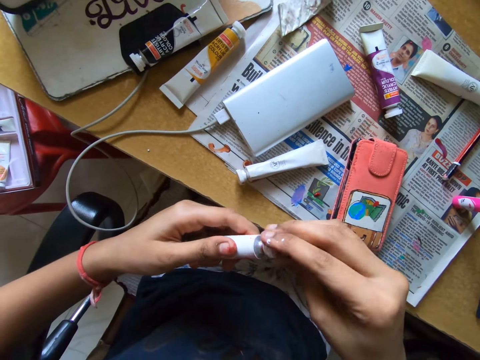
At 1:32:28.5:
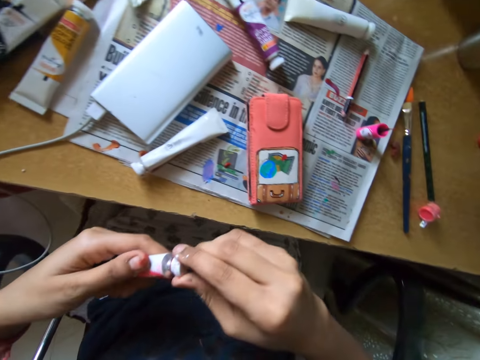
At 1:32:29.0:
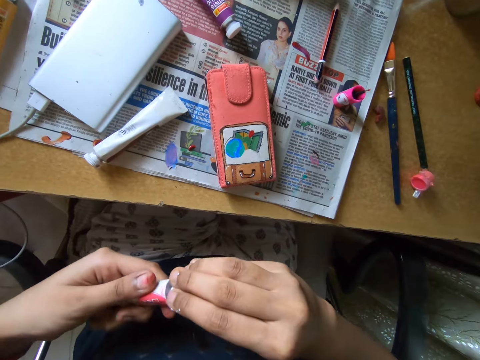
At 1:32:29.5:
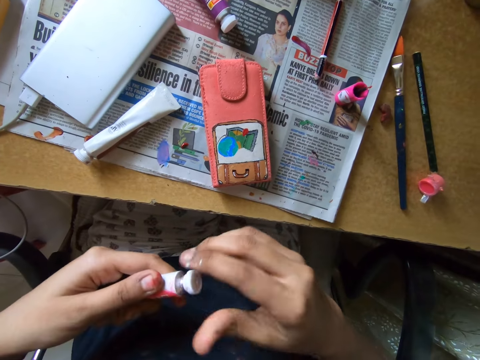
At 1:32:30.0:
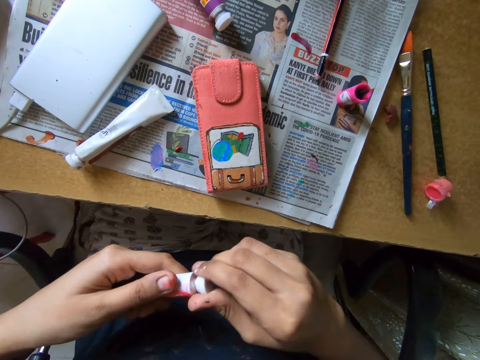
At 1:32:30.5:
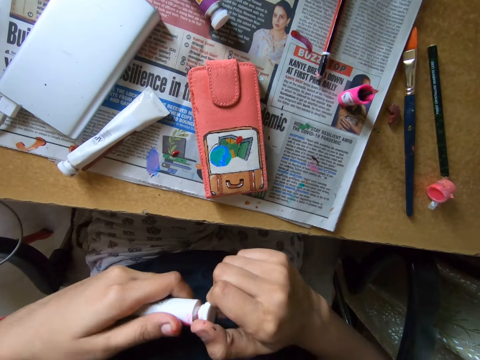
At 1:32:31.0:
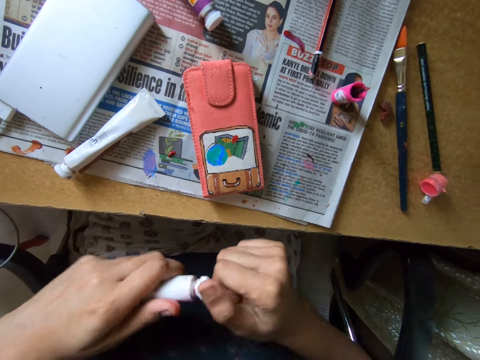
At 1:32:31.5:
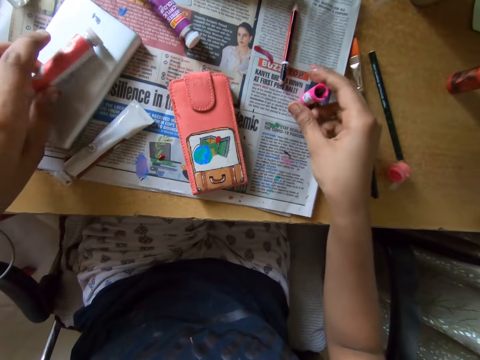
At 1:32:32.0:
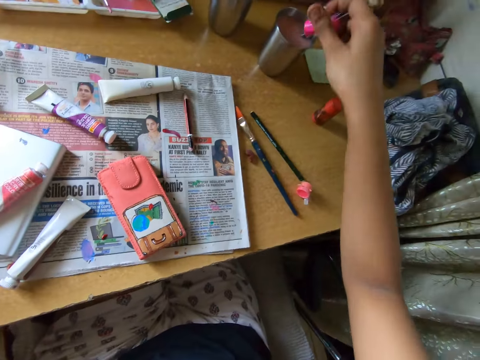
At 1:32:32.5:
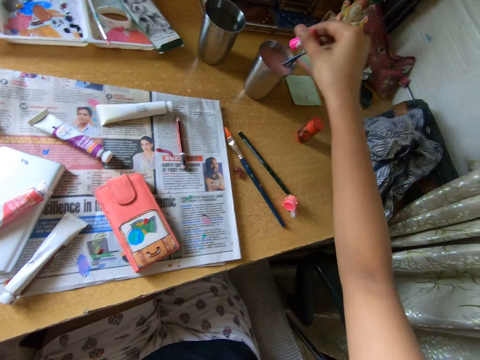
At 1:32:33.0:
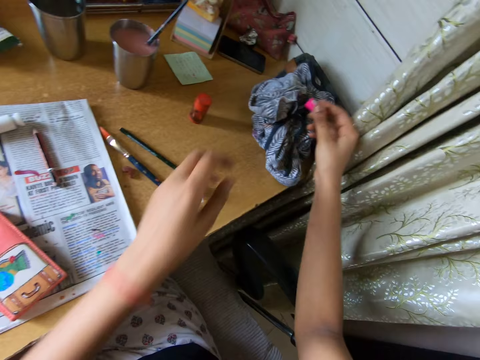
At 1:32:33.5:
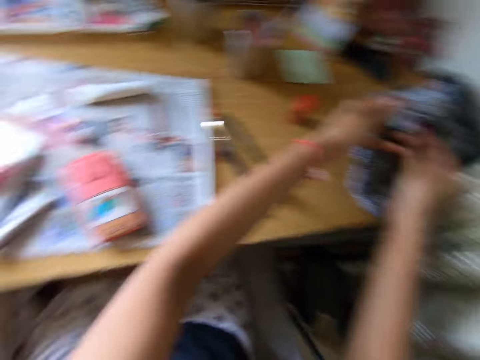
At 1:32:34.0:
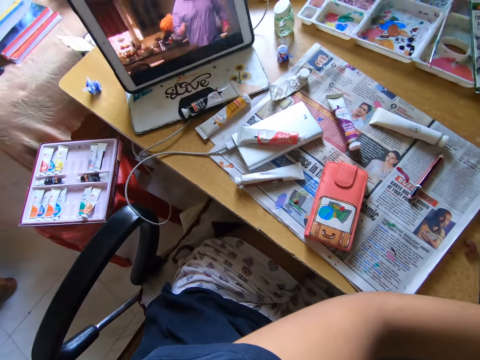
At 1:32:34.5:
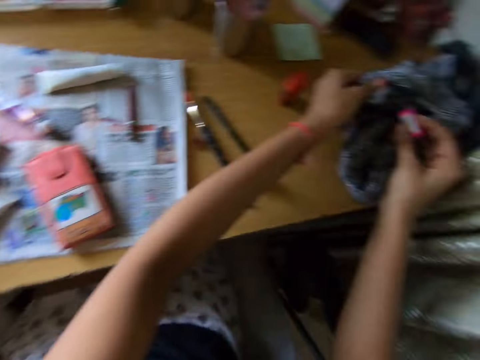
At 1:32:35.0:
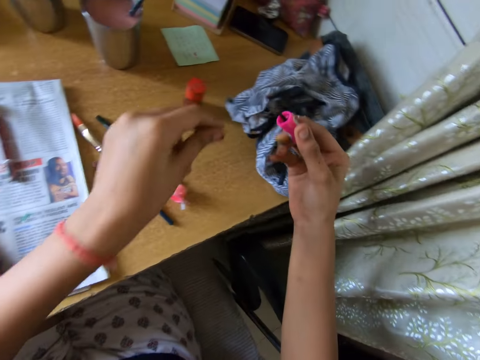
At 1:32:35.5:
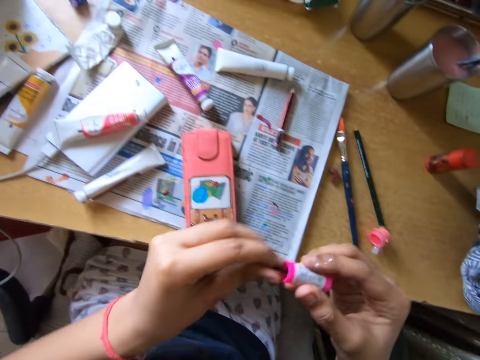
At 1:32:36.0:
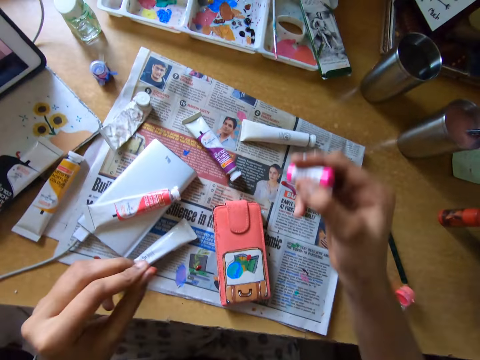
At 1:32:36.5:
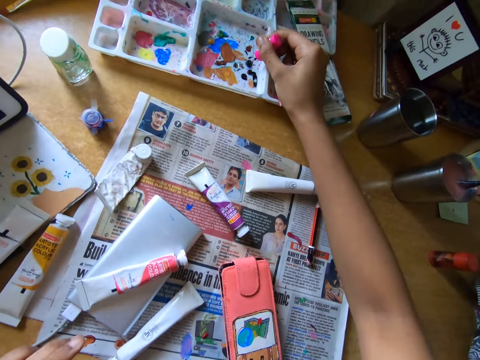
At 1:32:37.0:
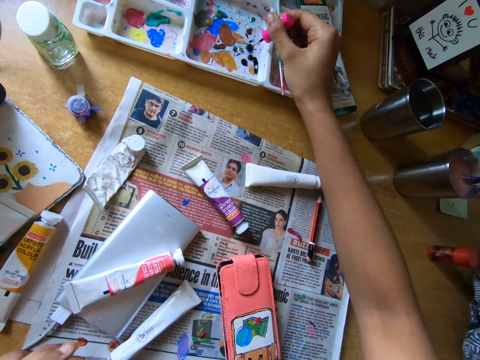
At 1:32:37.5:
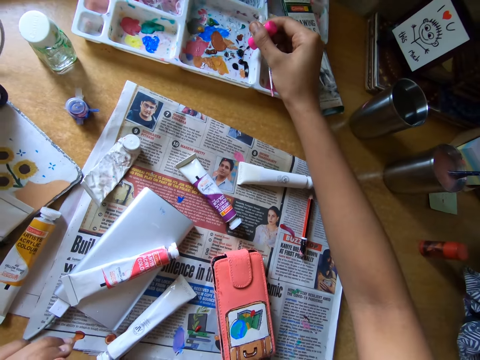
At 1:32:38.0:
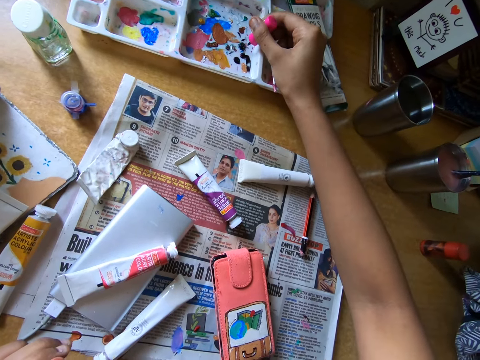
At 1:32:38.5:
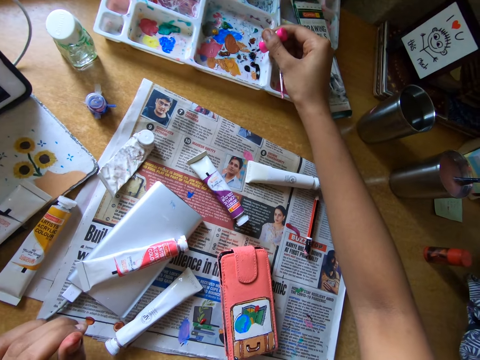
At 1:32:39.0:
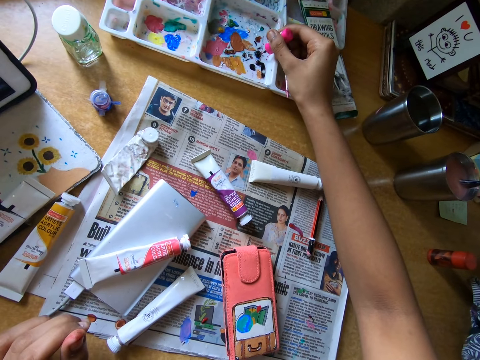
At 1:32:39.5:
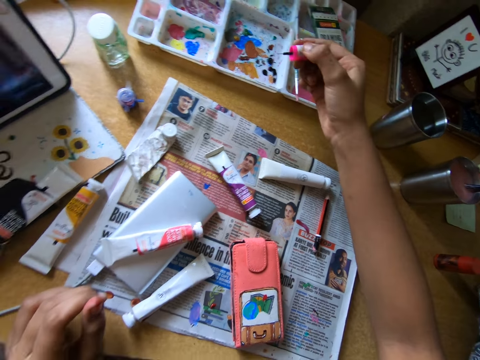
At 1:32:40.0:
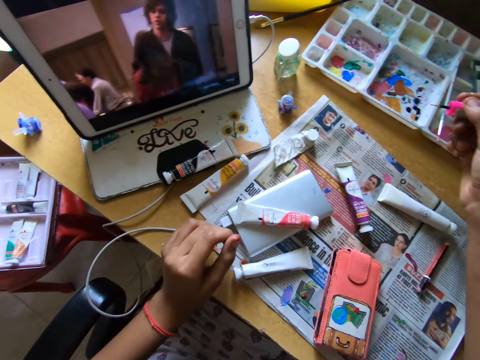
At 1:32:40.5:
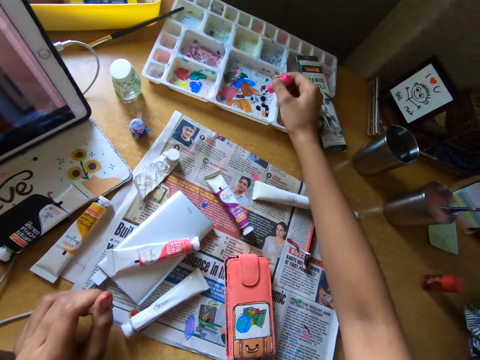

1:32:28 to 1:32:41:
The camera wearer covers the paint tube with the cap in her right hand. She picks up the paint brush or polish brush on the table with her right hand. She drops the paint tube on the power bank on the table with her left hand. She dabs the paint brush into a cup of water on the table with her right hand. She rubs the paint brush on the cloth on the table with both hands. She rubs the tip of the paint brush with her left hand. She holds the tips of the polish brush. She dabs the paint brush on a paint set on the table with her right hand.

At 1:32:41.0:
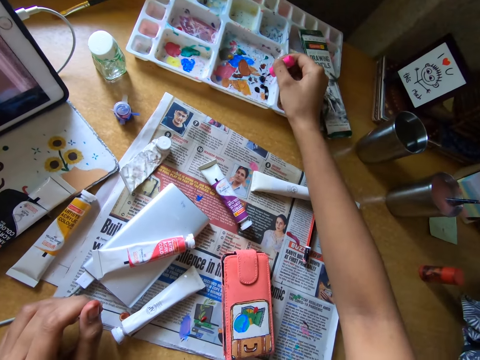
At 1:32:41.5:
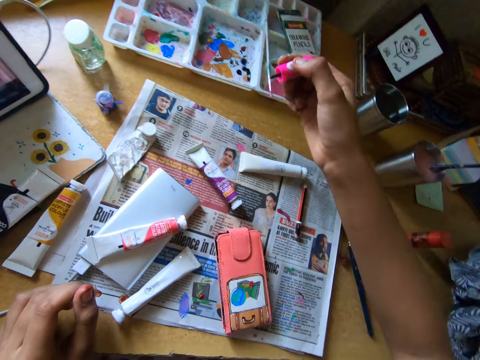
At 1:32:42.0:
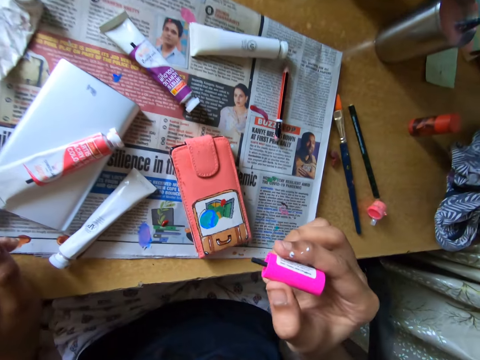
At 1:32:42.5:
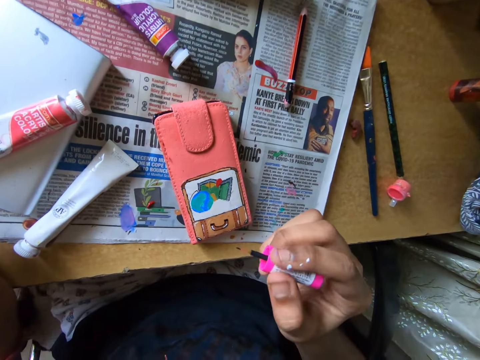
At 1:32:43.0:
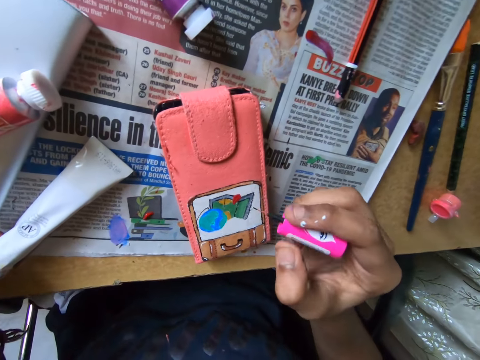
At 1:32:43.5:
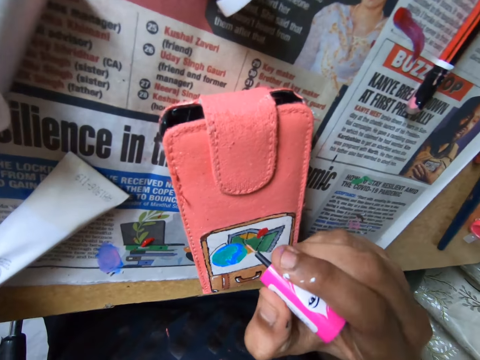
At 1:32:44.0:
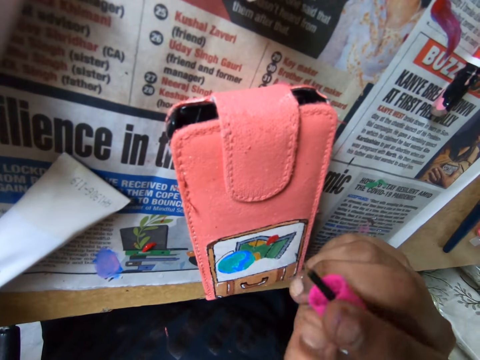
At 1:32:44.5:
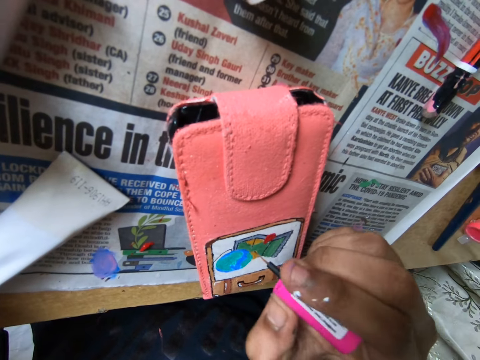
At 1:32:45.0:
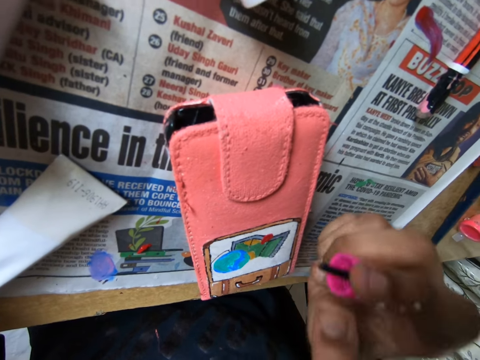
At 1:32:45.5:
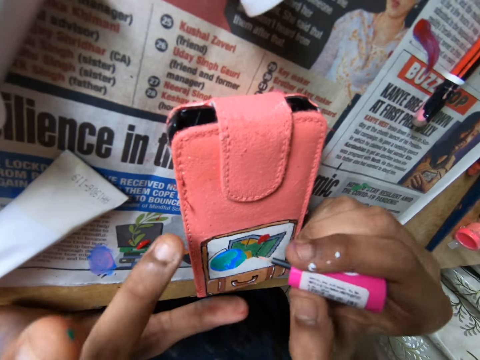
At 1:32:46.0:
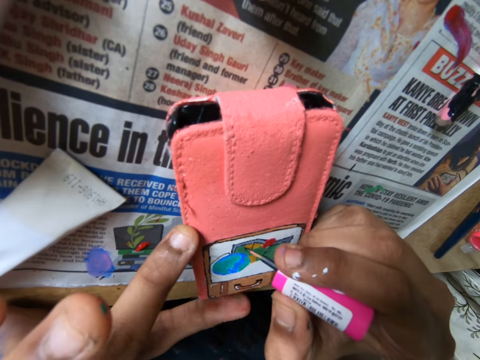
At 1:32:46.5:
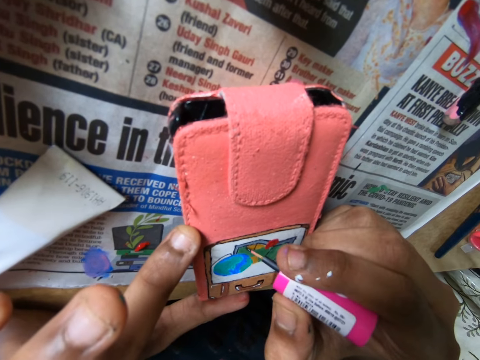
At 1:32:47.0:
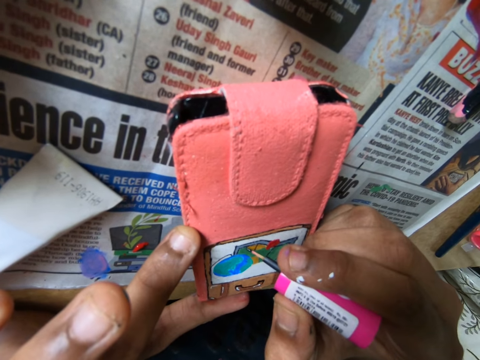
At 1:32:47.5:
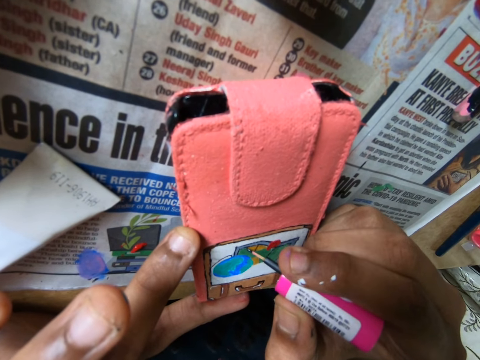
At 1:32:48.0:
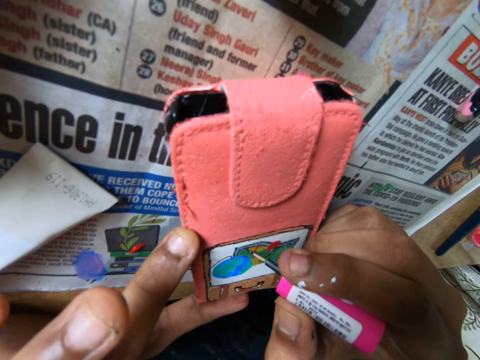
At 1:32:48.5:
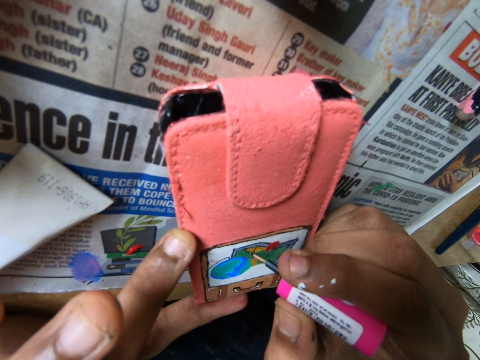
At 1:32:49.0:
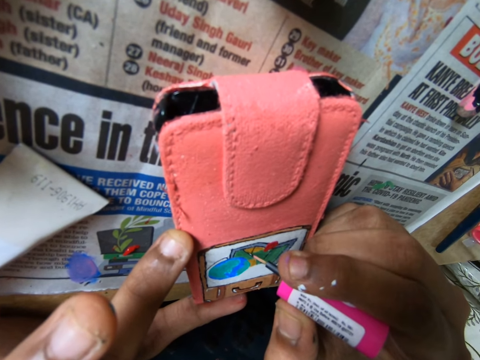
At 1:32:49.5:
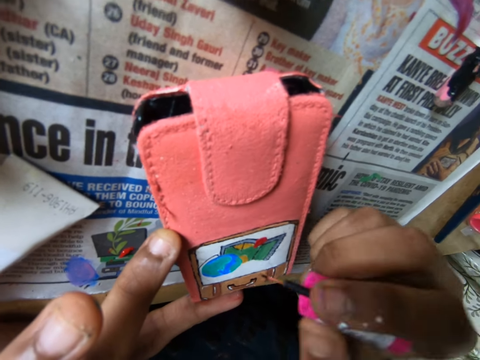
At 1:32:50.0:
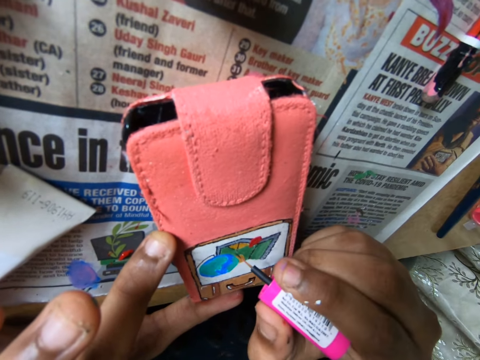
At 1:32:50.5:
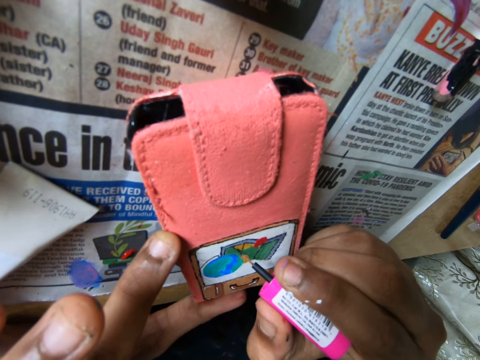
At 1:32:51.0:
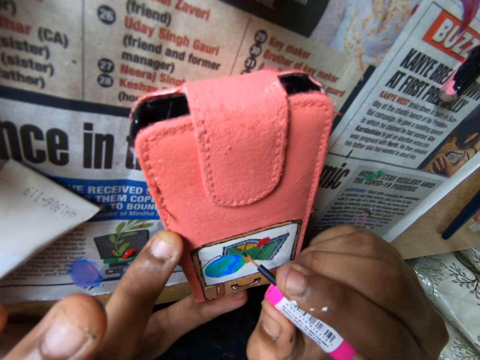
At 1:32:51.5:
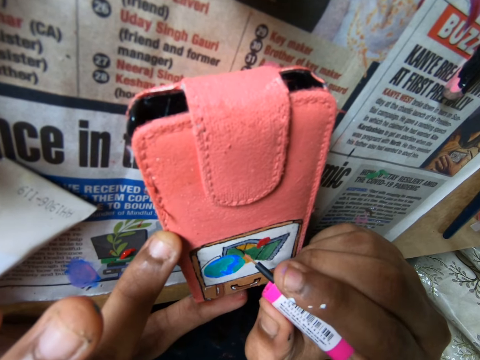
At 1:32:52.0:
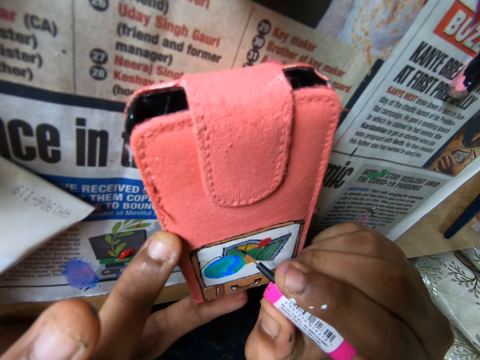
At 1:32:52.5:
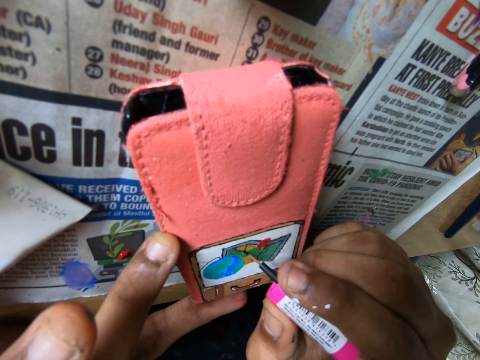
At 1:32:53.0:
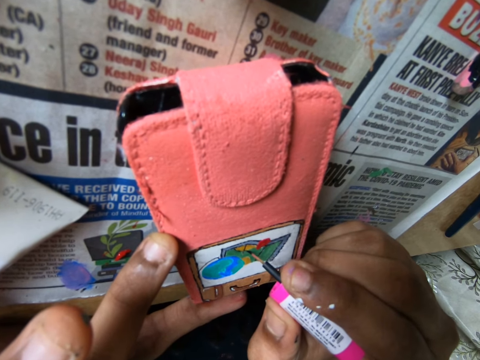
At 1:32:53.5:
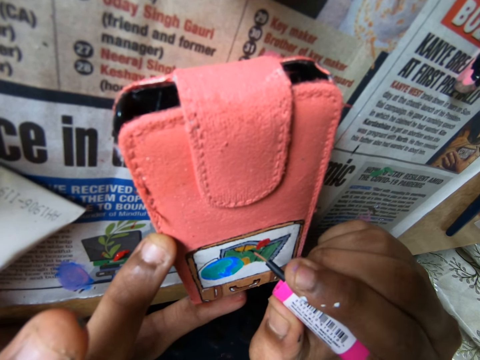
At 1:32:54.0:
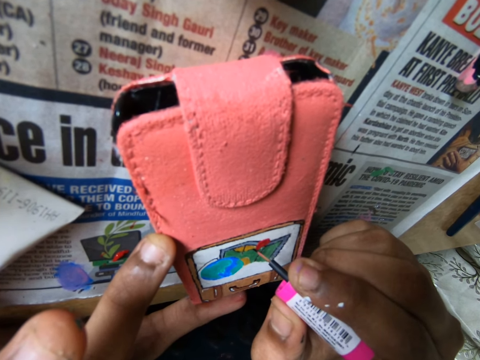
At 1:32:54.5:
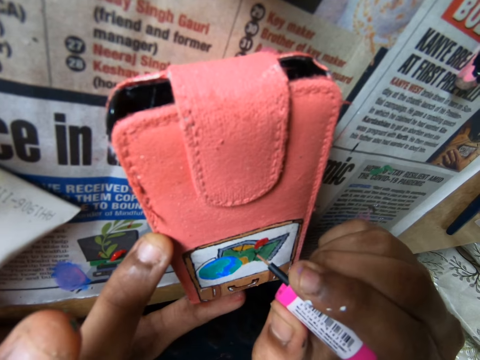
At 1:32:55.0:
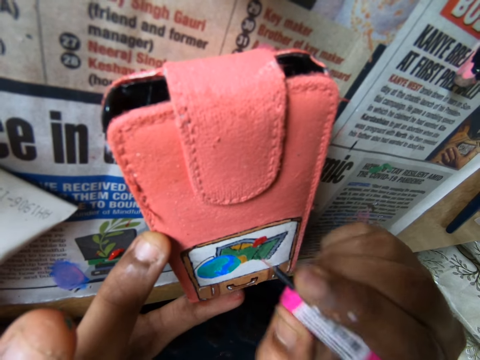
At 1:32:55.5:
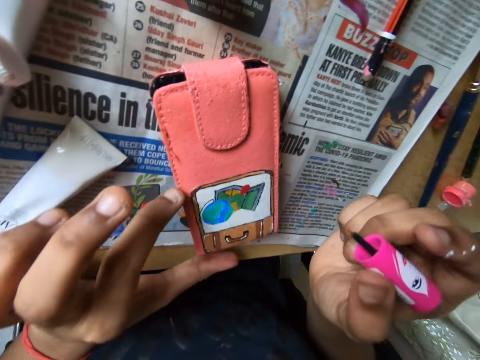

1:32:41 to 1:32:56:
The camera wearer paints on the phone case on the table with the paint brush in her right hand.
